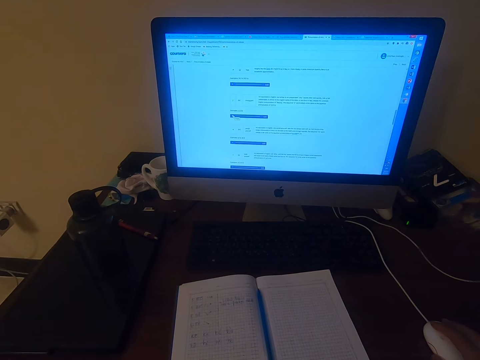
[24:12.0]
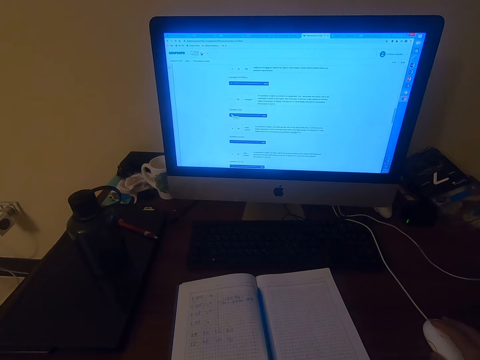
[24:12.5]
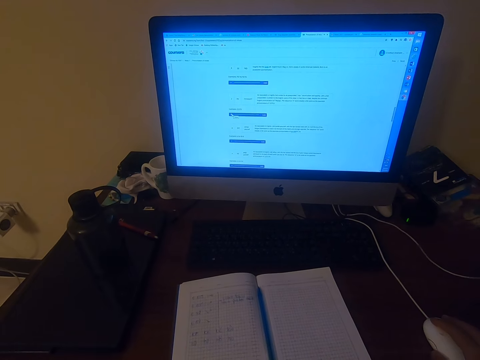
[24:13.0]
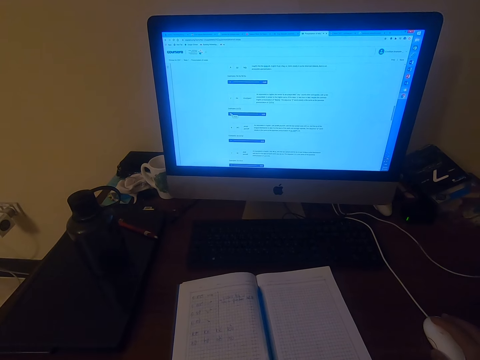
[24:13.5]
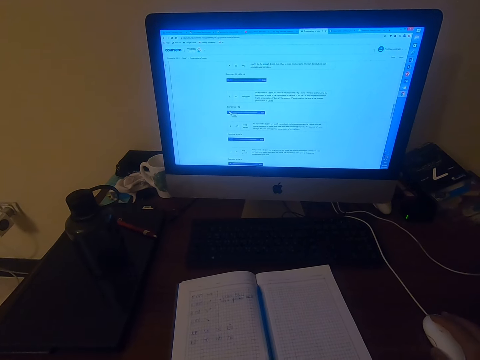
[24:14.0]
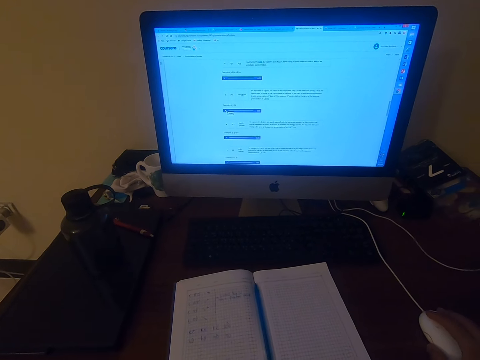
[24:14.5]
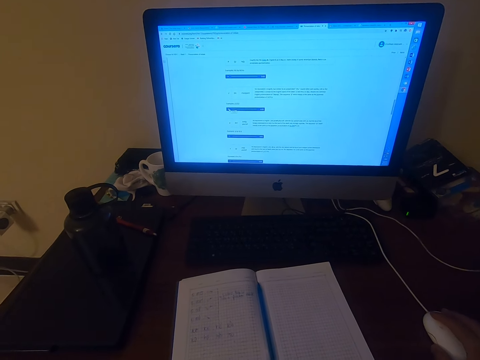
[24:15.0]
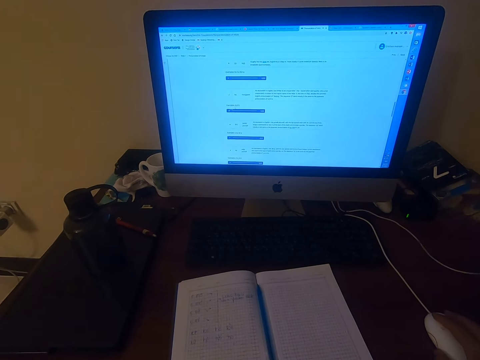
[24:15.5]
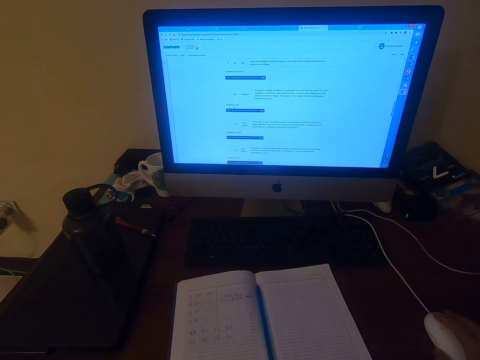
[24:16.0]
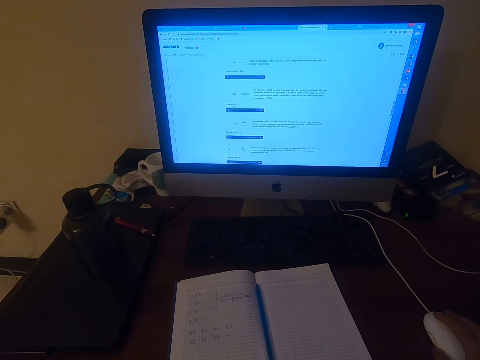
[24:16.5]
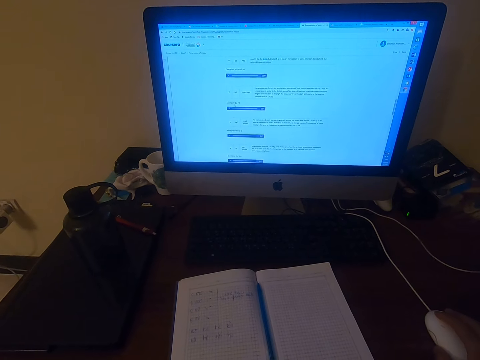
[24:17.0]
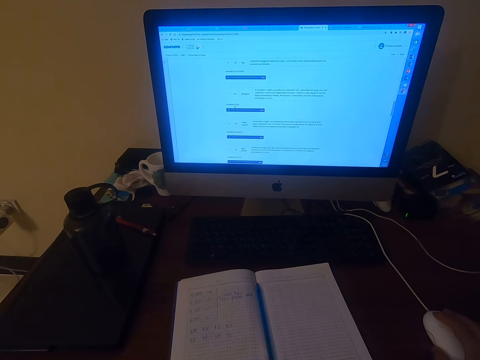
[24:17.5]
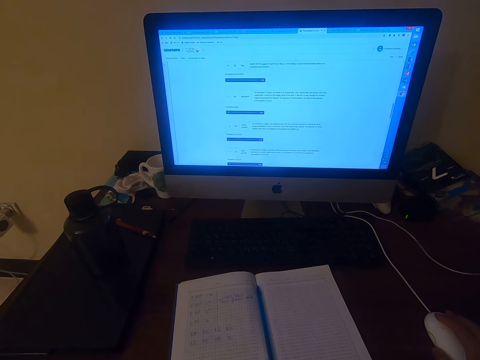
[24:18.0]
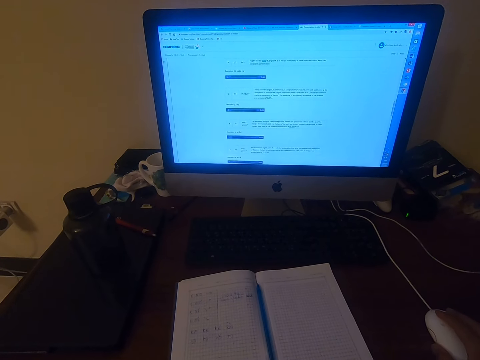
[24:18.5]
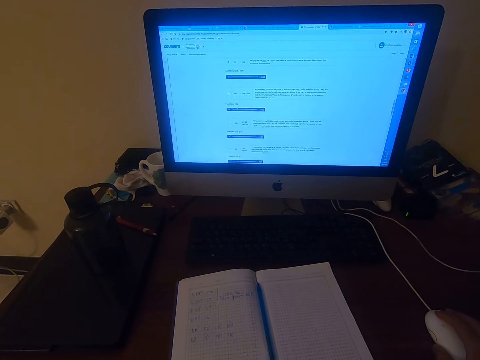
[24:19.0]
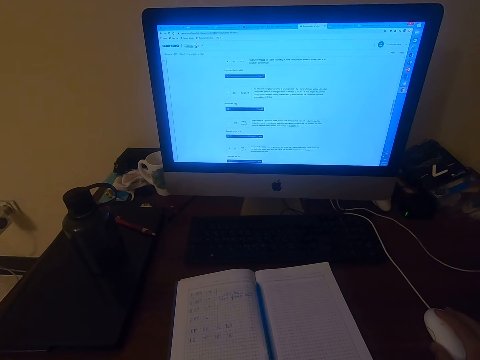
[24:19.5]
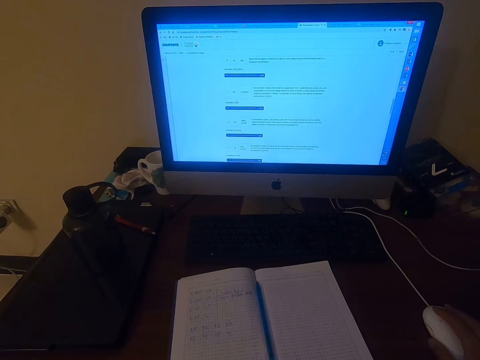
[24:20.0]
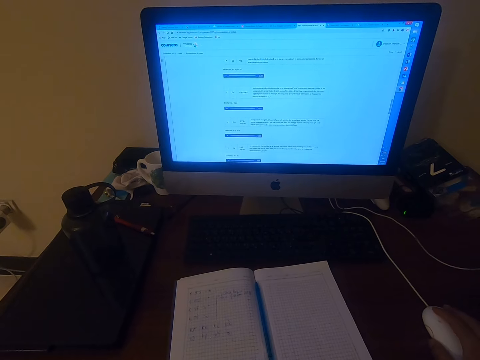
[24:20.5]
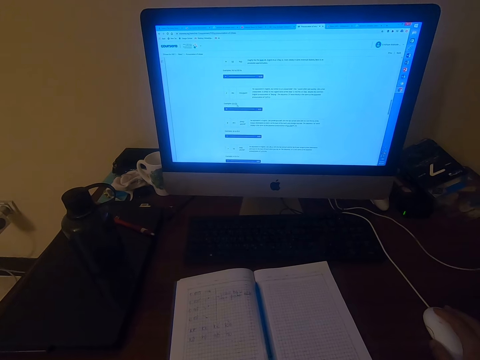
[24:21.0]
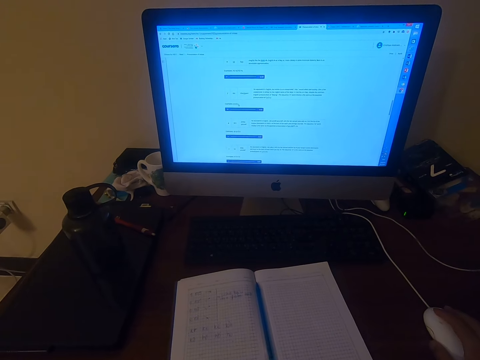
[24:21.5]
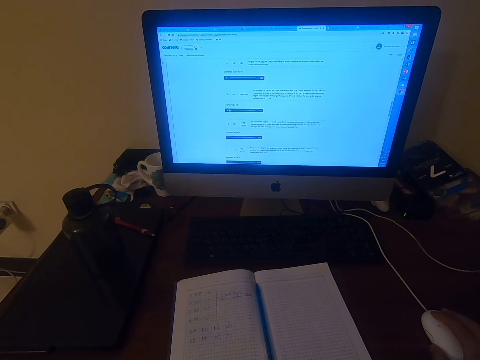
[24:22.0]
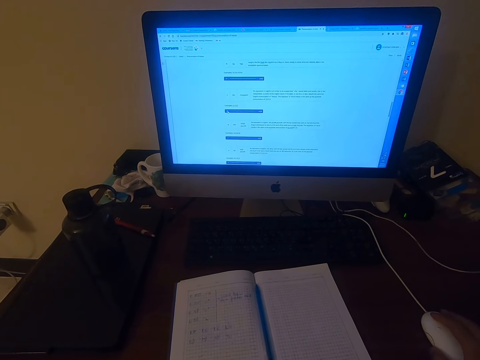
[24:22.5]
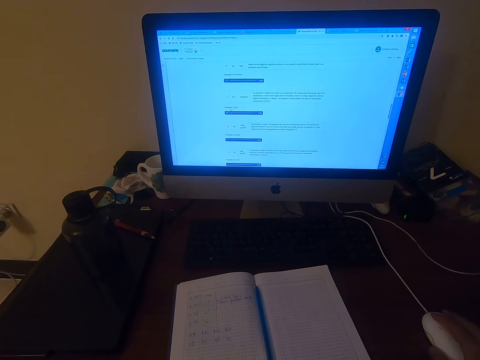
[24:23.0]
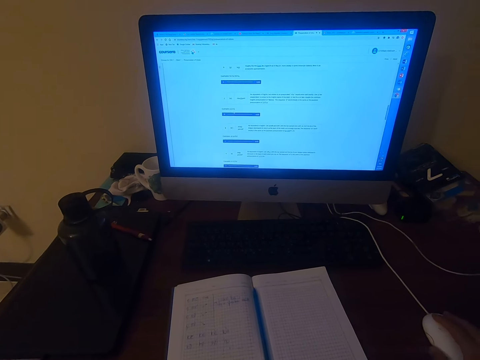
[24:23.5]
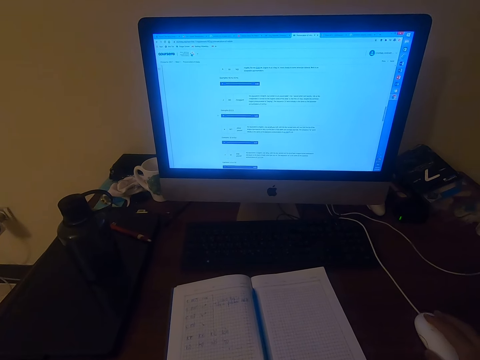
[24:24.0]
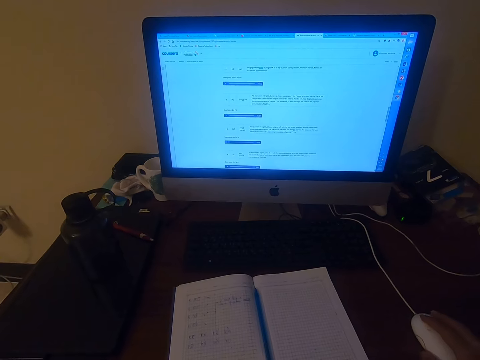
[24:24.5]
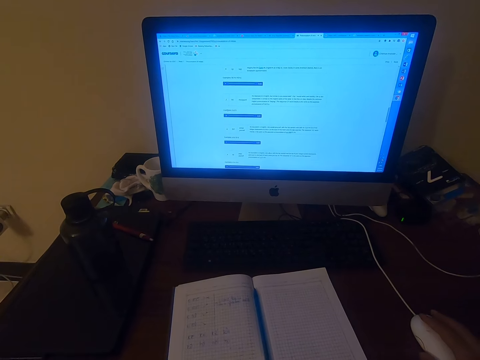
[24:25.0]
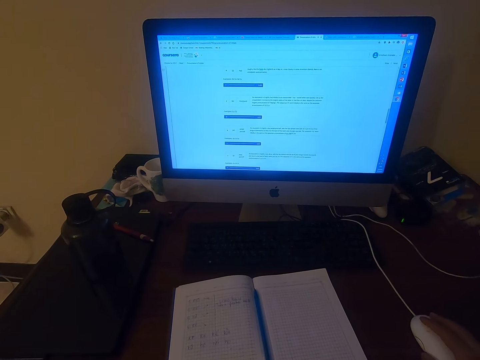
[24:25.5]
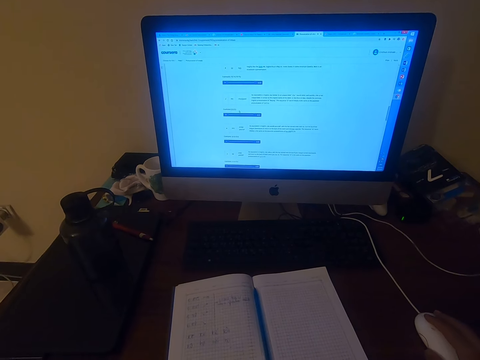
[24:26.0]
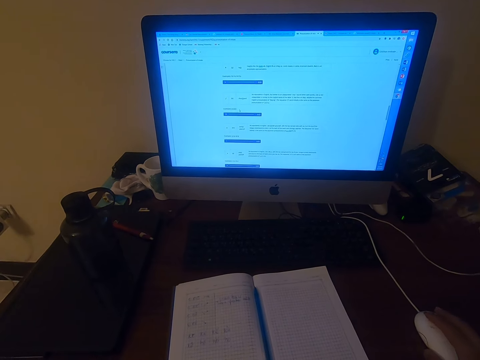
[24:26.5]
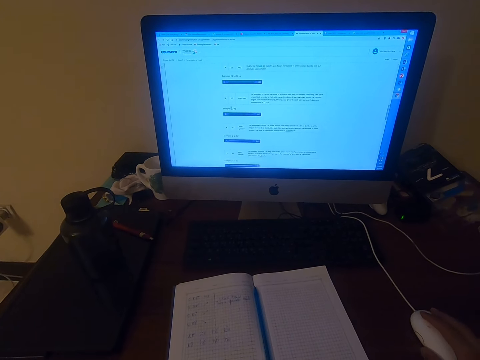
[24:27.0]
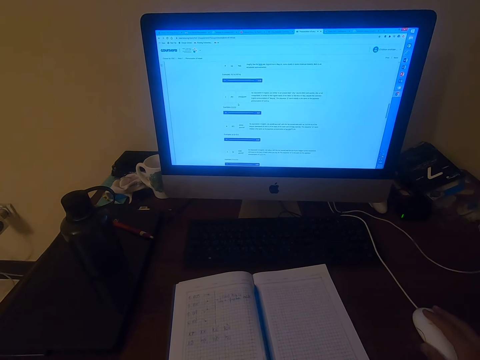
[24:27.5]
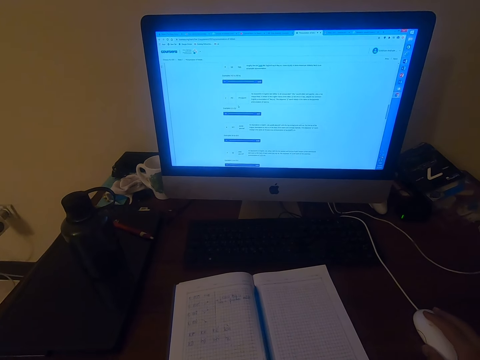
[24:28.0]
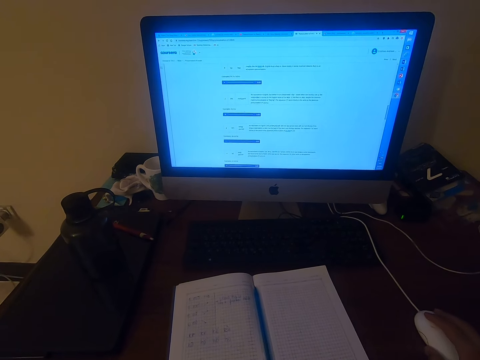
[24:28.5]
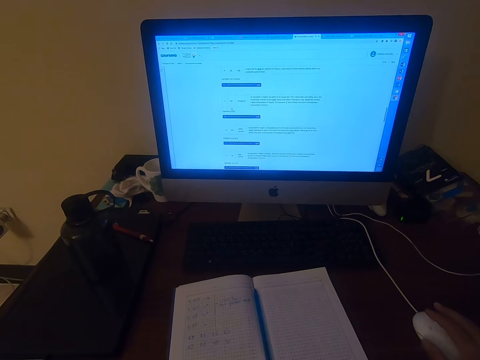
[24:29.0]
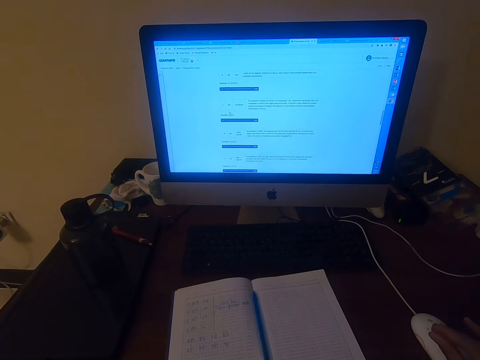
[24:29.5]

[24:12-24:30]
The camera wearer clicks the mouse repeatedly.

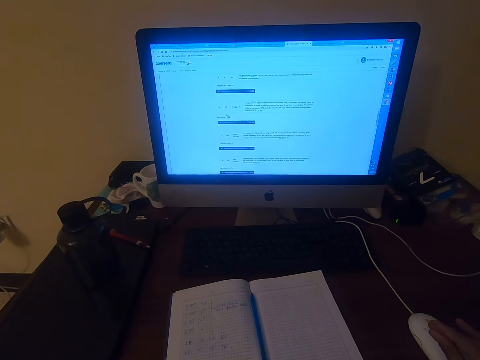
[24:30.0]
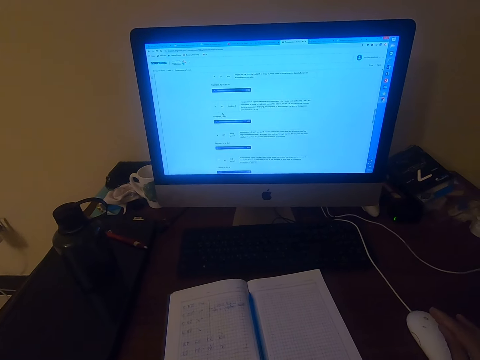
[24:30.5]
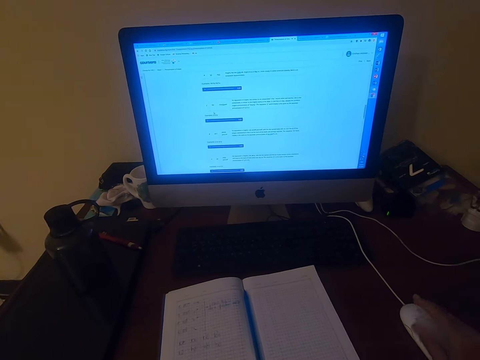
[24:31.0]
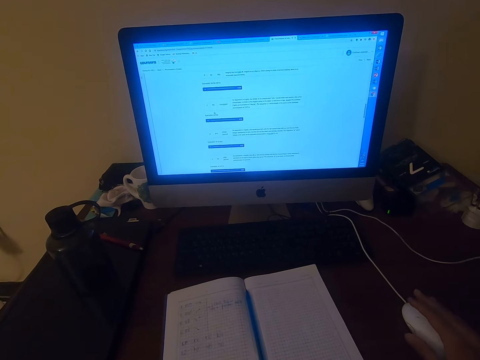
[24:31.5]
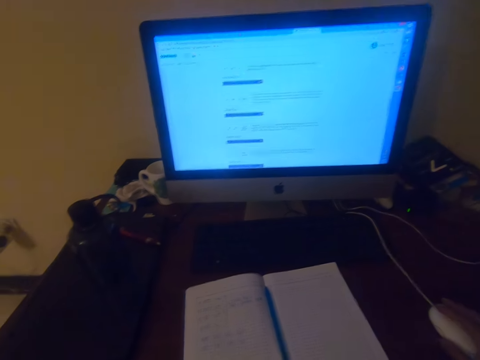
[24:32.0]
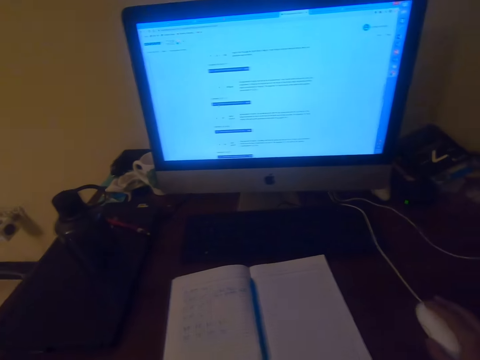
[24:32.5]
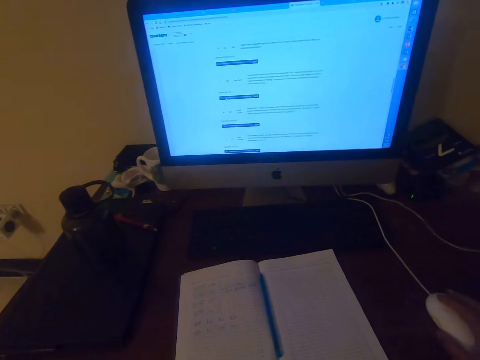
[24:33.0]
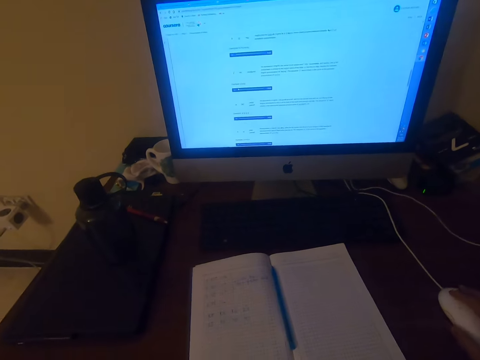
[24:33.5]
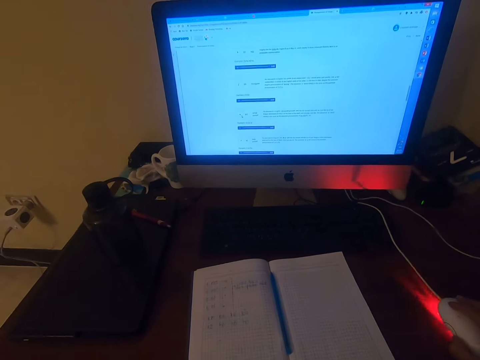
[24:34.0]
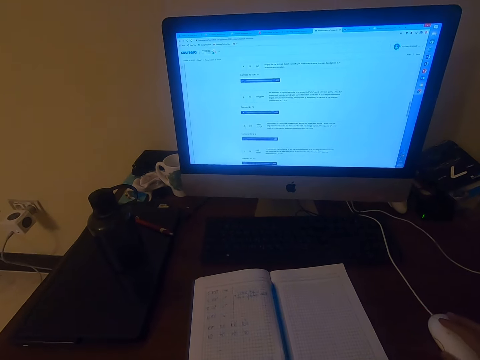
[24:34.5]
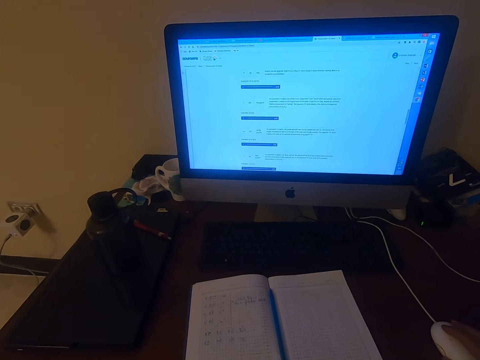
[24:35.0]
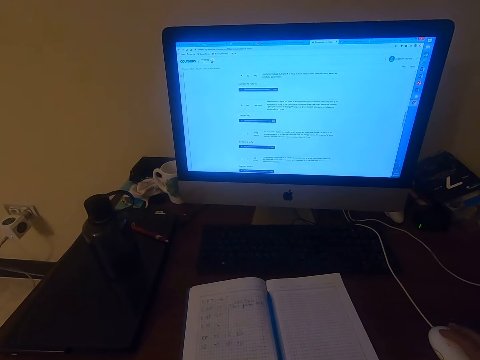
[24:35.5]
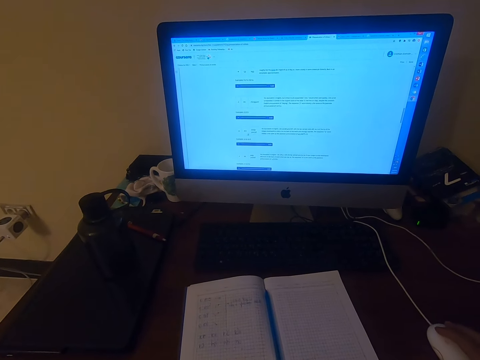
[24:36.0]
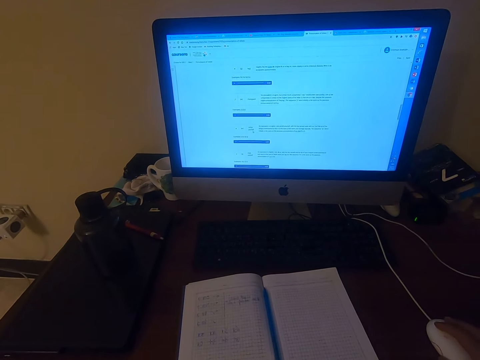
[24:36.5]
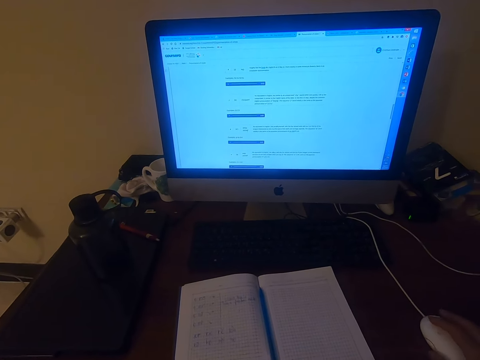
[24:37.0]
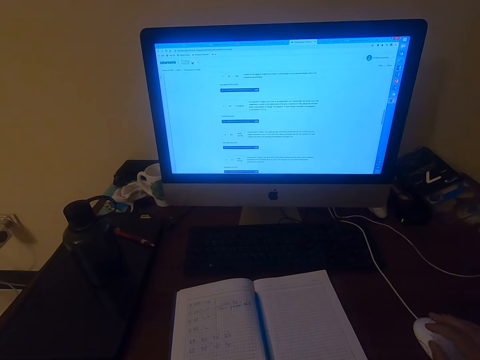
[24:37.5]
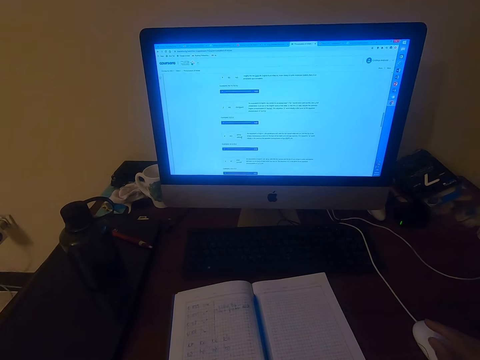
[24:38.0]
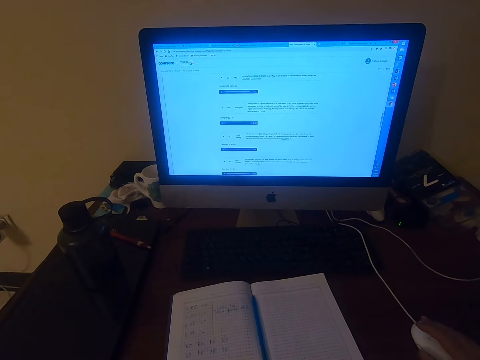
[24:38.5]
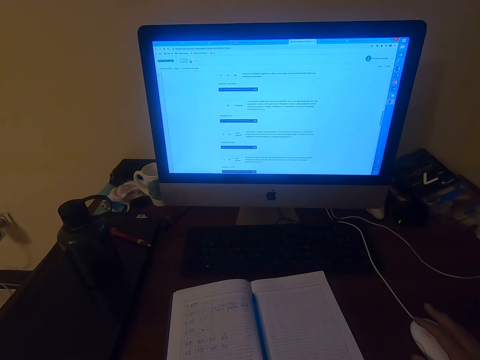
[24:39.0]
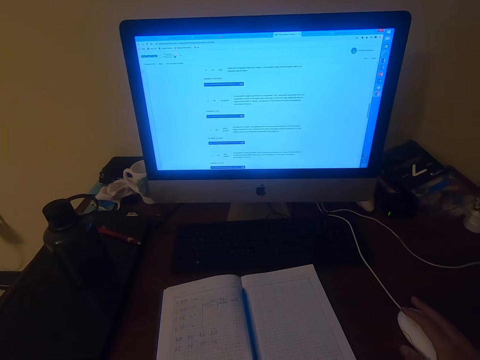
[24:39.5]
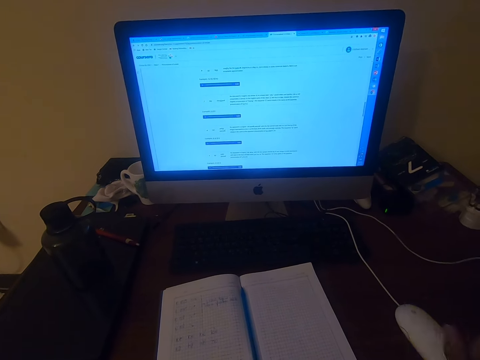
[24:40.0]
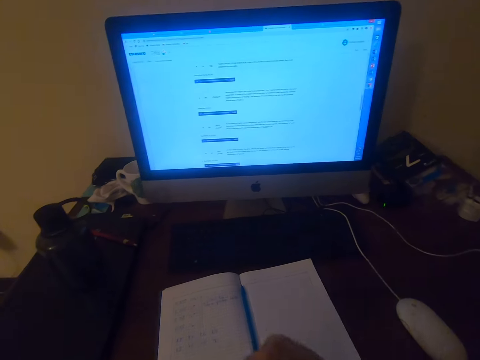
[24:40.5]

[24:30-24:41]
The camera wearer moves his right hand. He clicks the mouse. He clicks it again.
